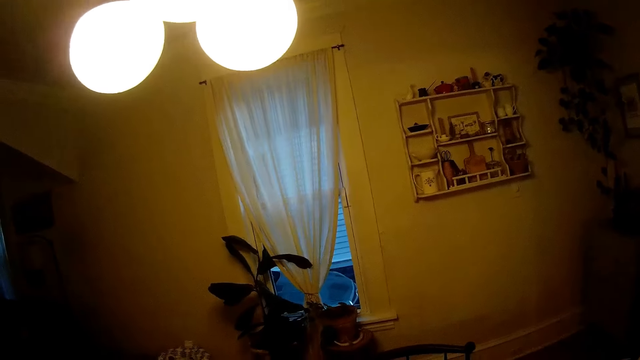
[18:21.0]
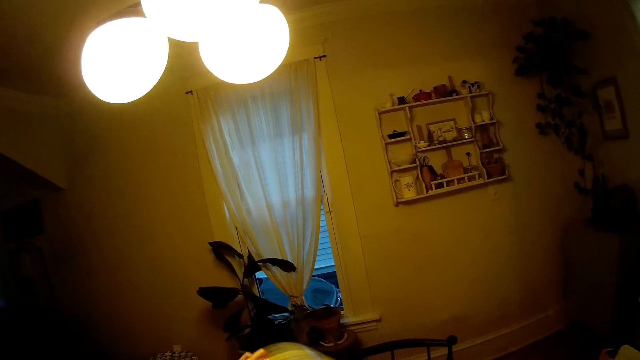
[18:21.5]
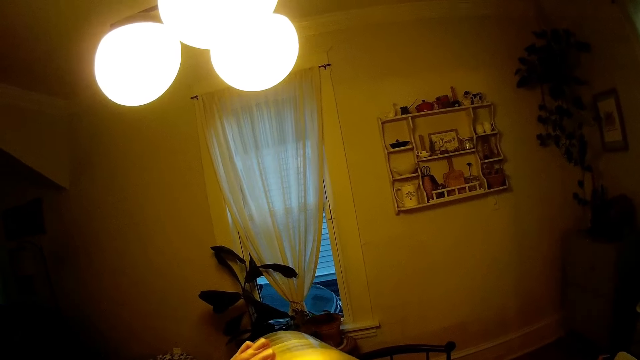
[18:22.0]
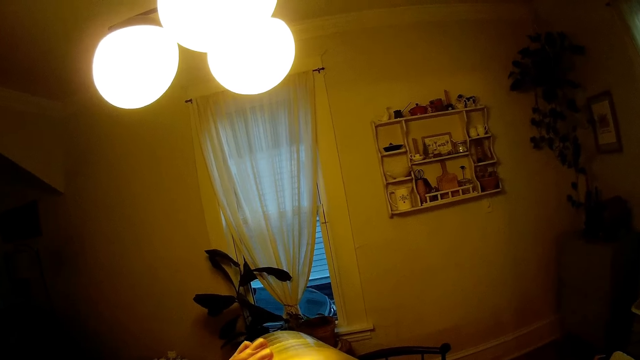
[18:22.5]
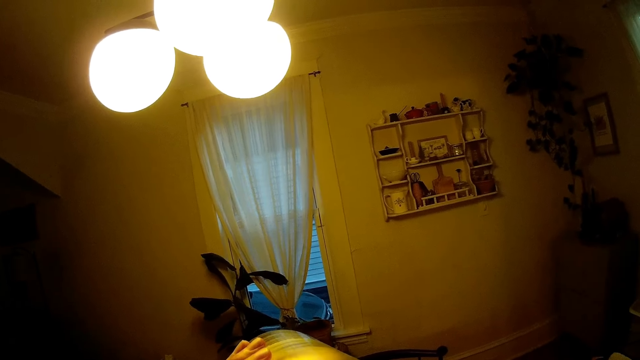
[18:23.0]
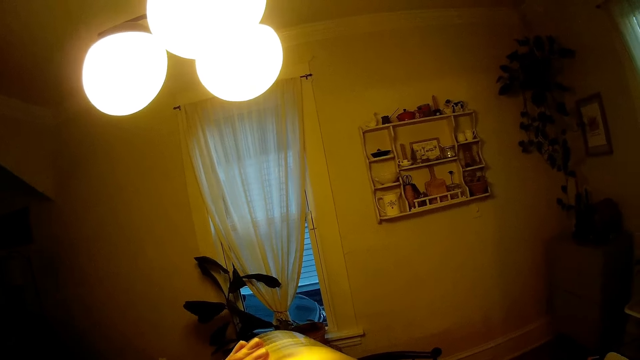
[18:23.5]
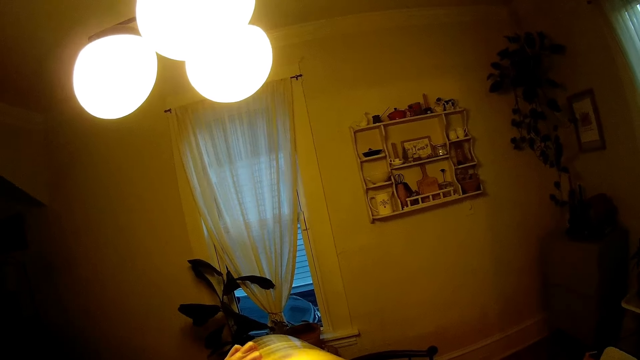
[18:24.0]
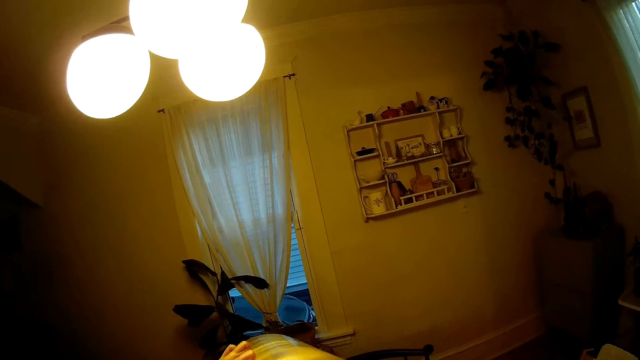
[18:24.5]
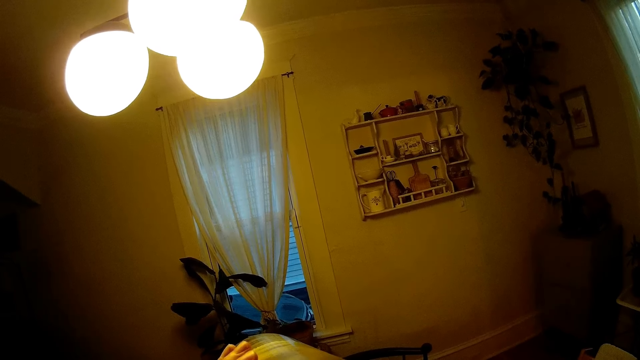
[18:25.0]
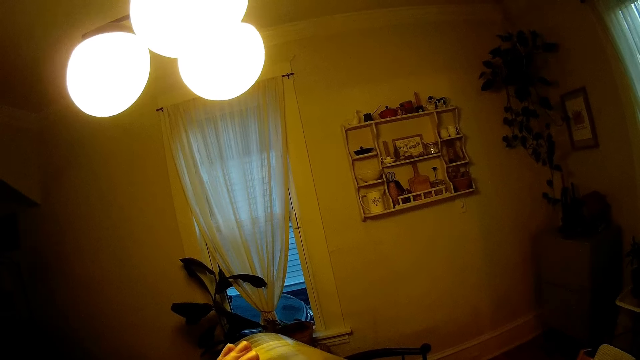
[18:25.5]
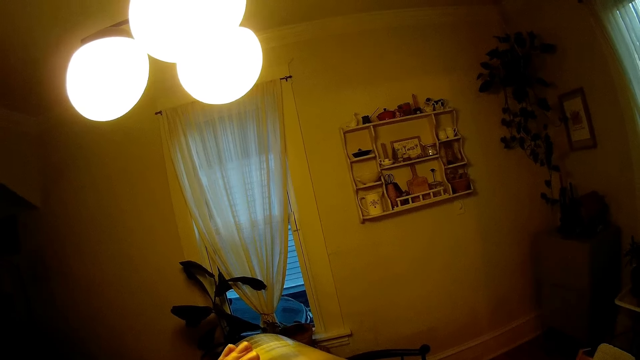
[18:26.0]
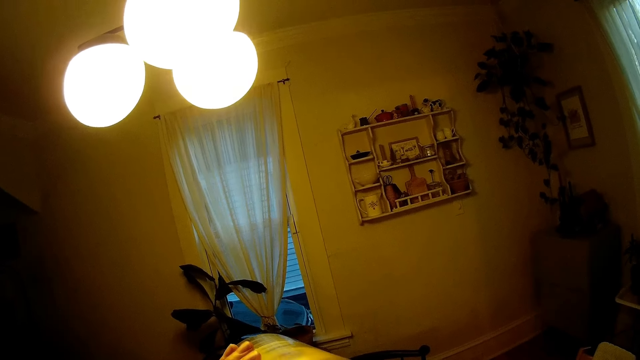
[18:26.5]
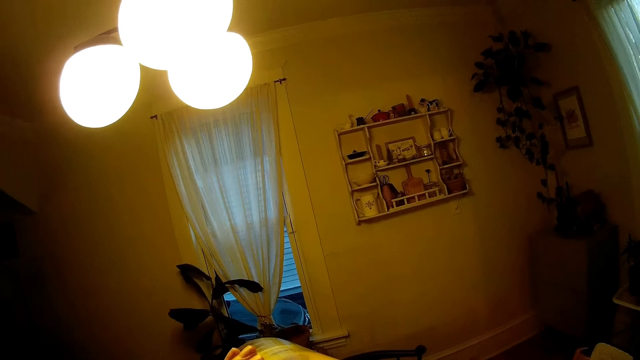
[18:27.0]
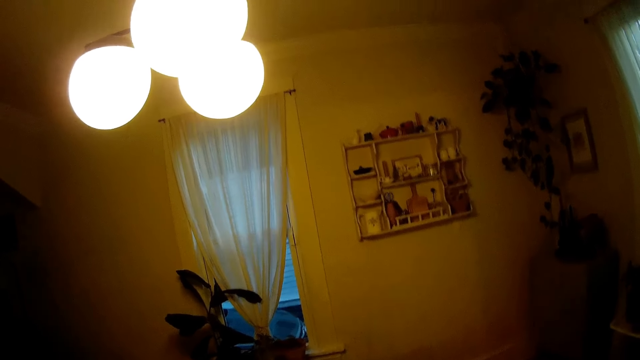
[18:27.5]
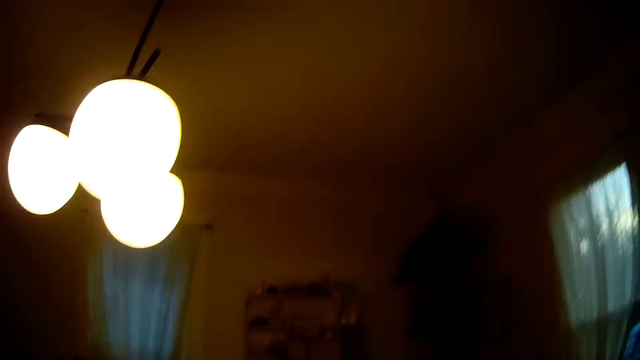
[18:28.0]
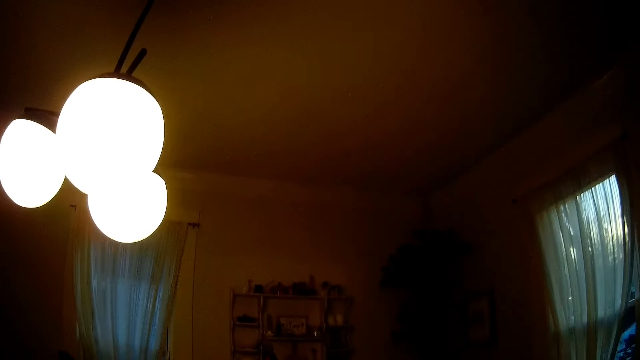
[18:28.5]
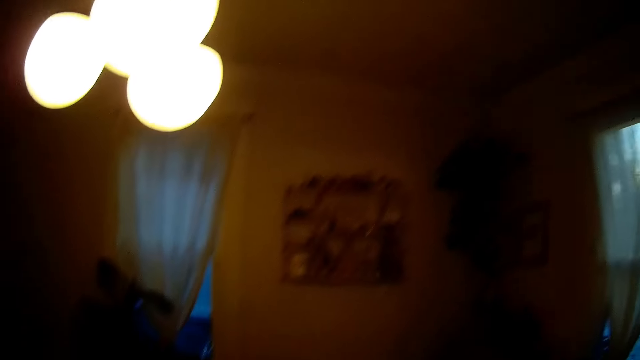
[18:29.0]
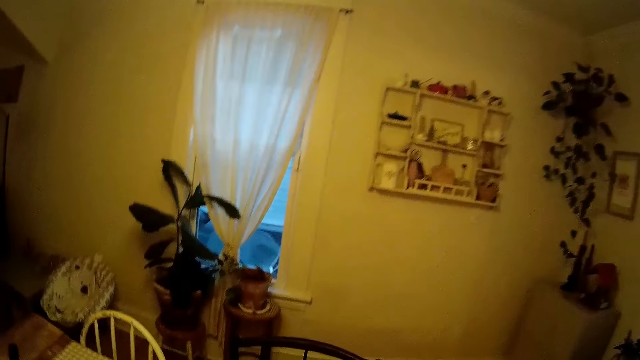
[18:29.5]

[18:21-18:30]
The camera wearer drinks a cup of water with her left hand.

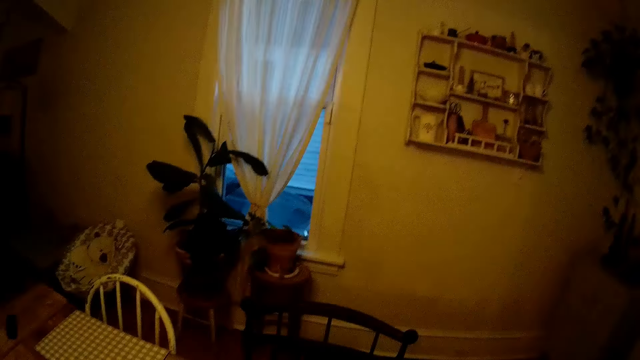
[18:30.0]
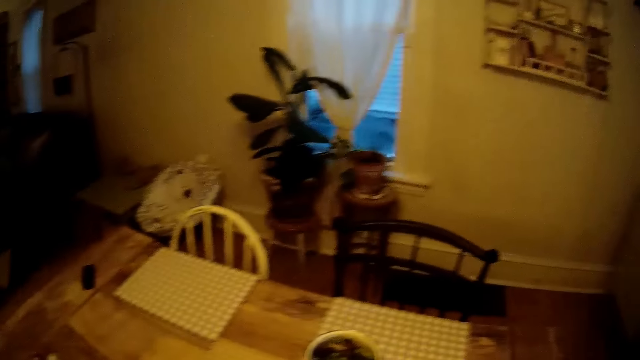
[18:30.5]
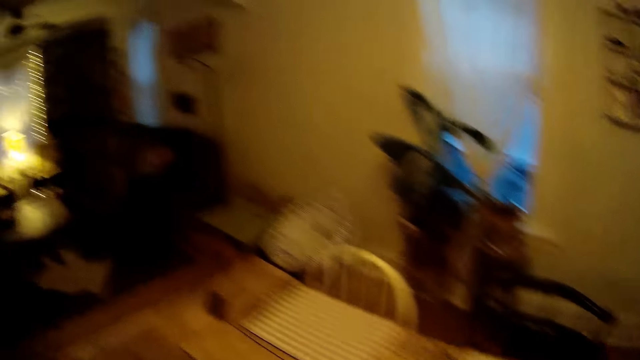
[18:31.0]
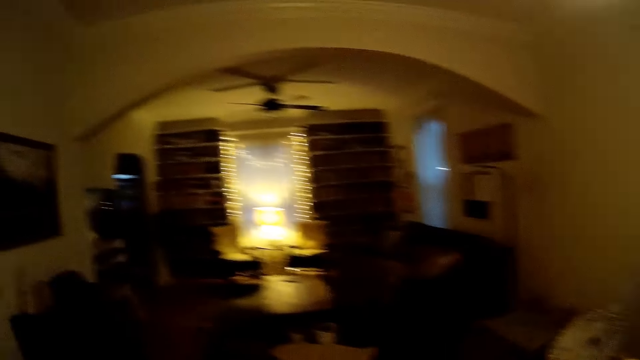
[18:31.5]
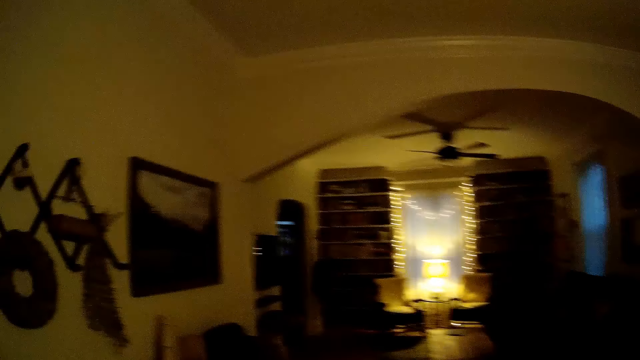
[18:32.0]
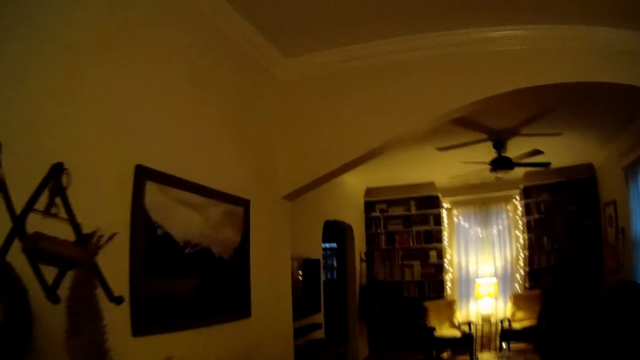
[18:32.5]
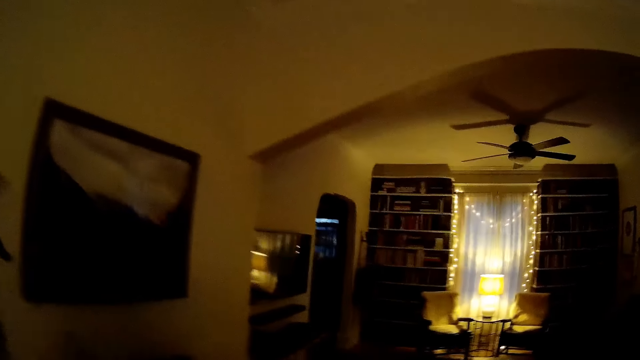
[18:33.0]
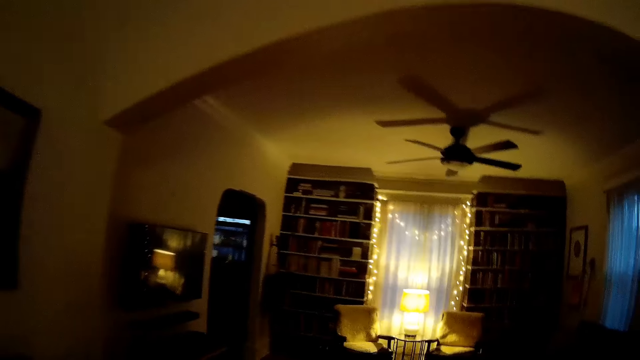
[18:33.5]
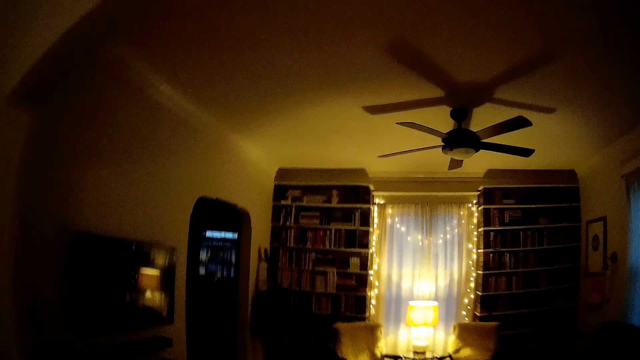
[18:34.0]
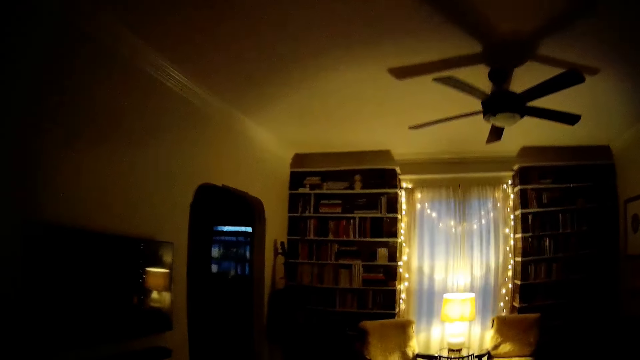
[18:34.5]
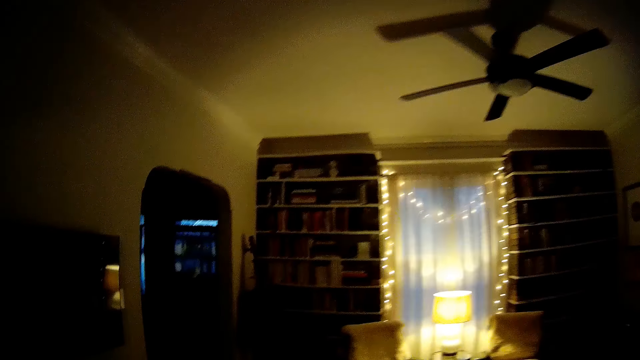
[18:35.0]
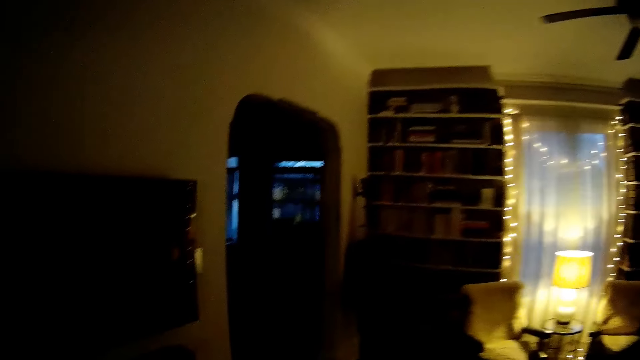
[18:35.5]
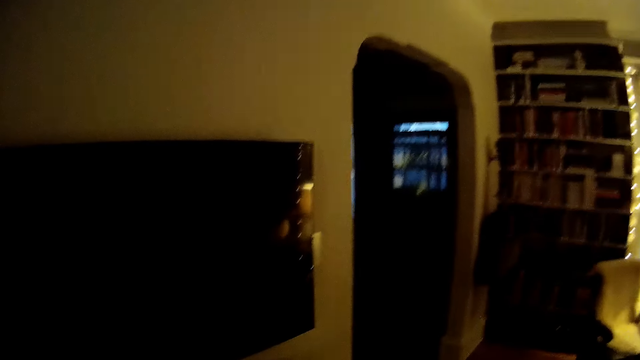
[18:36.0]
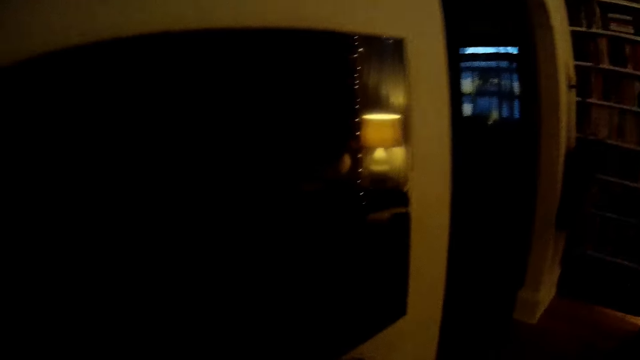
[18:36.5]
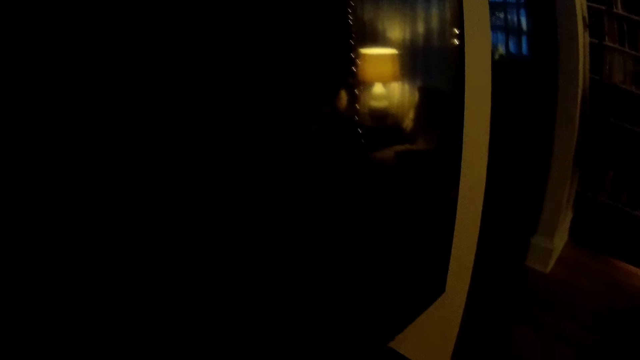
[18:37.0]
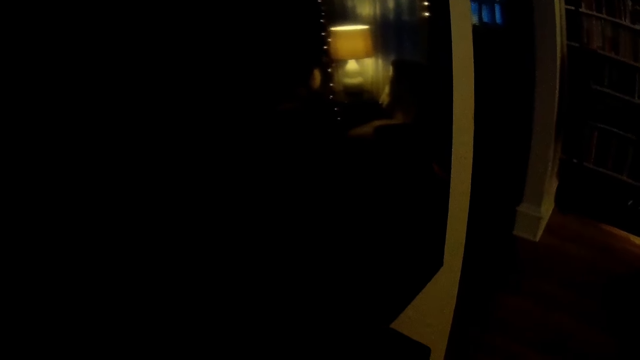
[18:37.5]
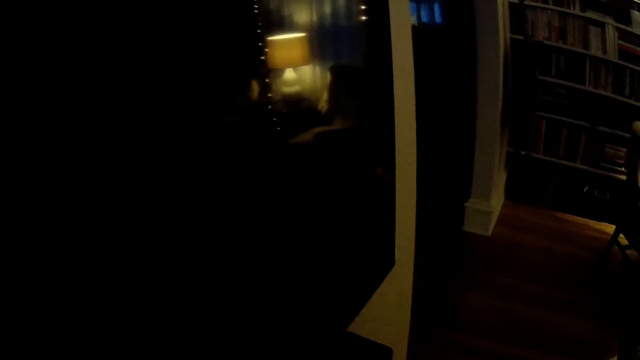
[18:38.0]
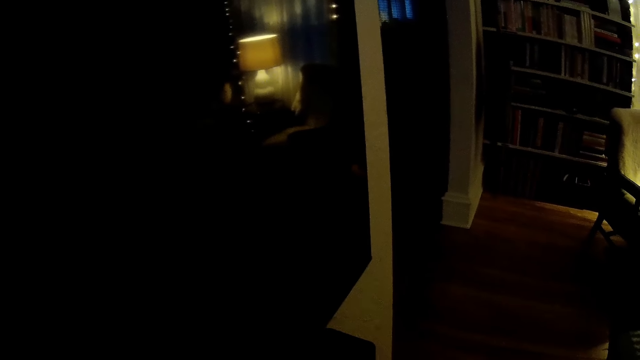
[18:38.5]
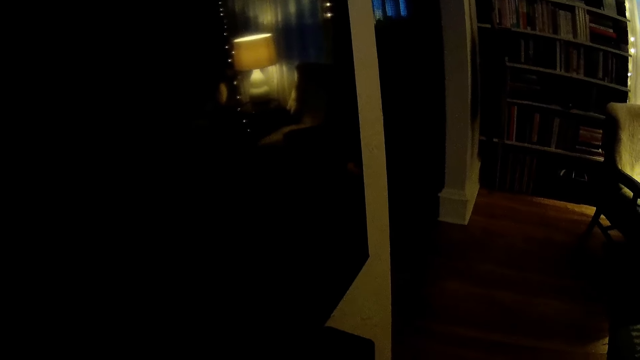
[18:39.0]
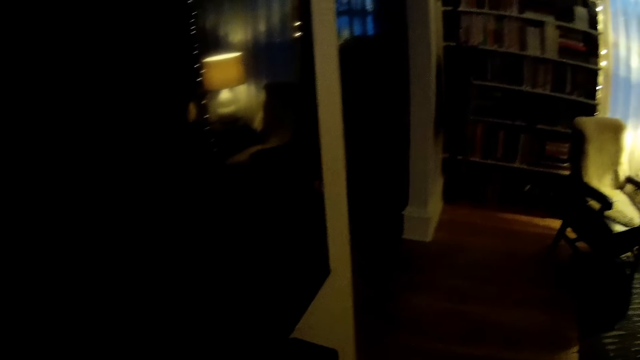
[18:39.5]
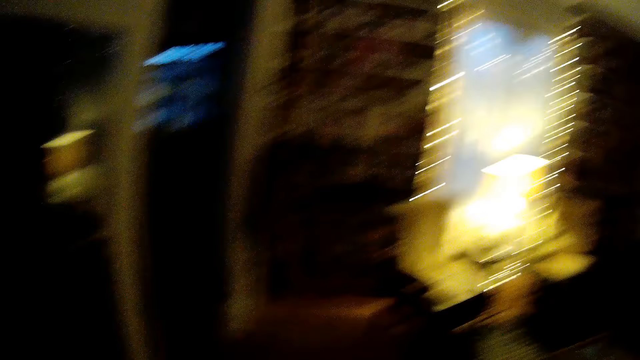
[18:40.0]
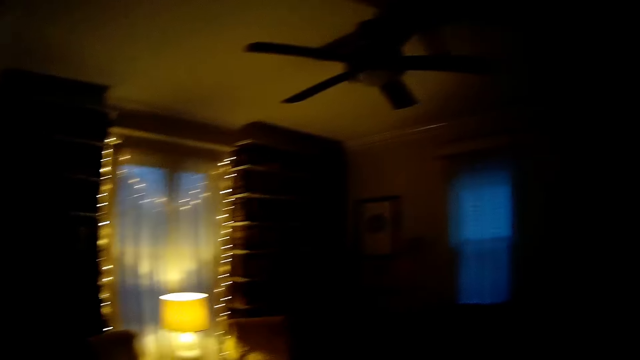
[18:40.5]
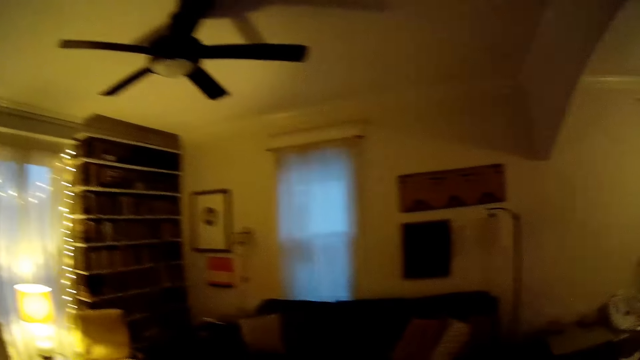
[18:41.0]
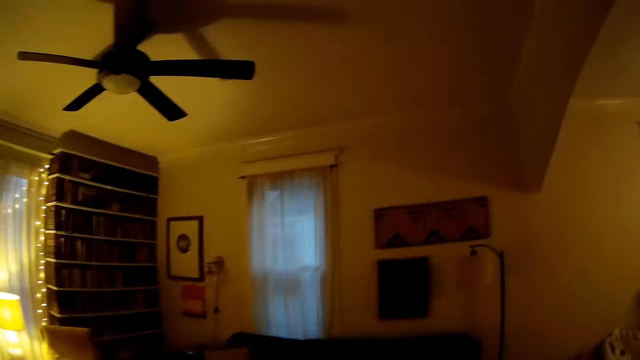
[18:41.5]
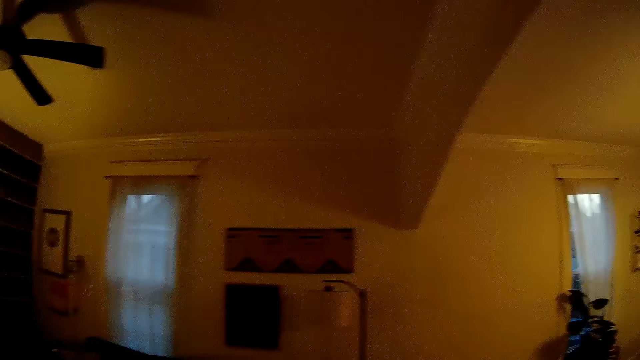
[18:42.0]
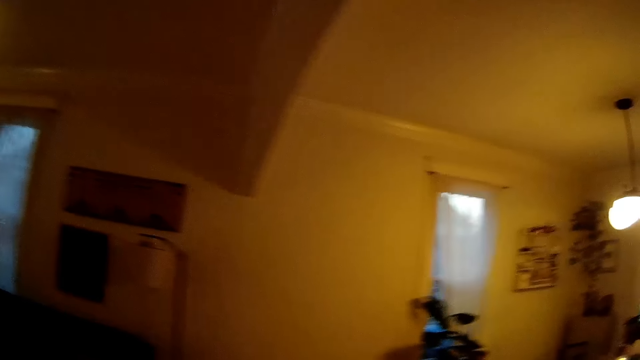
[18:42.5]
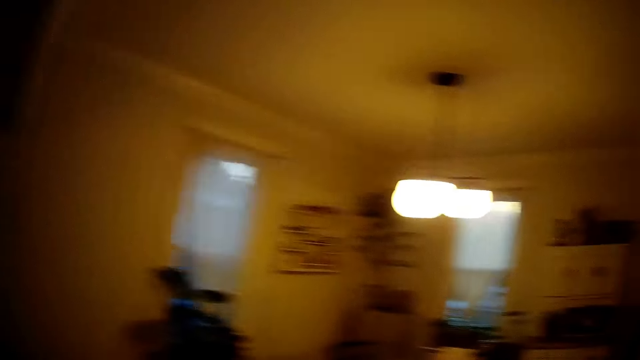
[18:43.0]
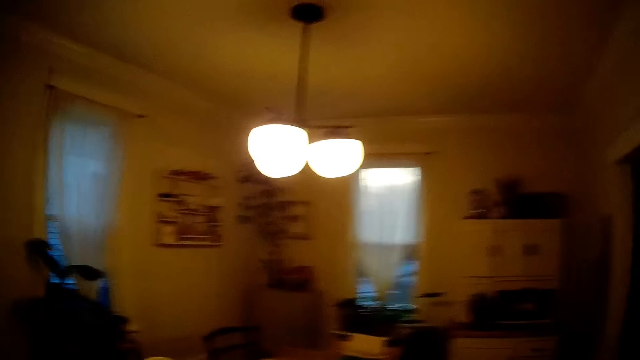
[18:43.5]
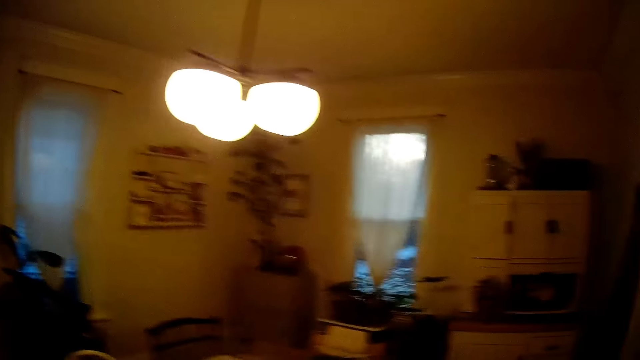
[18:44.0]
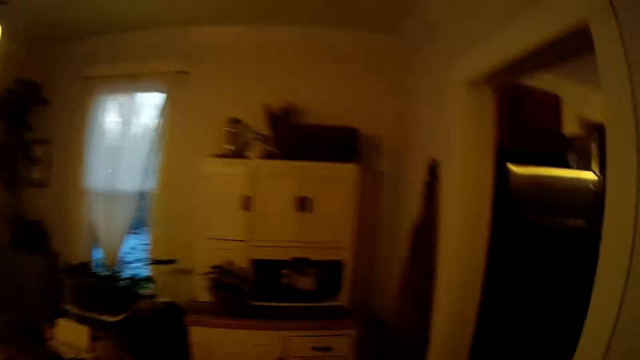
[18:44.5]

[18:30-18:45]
The camera wearer looks around the house. They walk towards the television in the sitting room. They pick something. They look around the house. They walk around the house.
